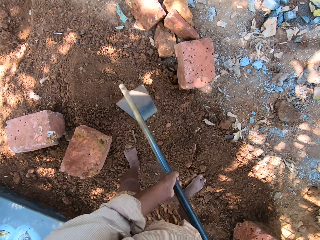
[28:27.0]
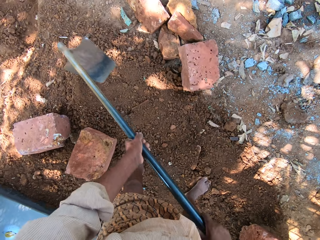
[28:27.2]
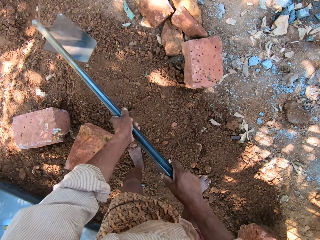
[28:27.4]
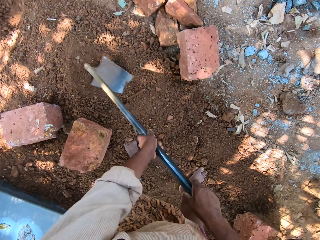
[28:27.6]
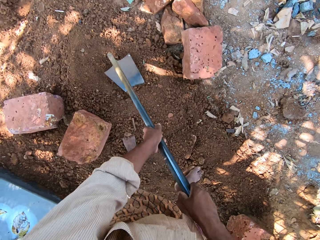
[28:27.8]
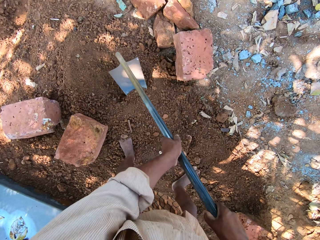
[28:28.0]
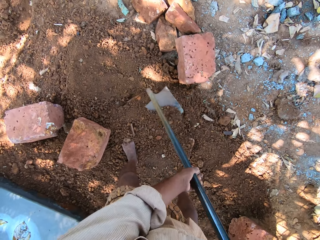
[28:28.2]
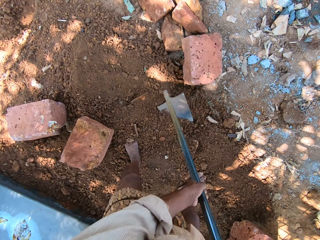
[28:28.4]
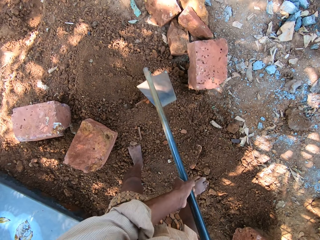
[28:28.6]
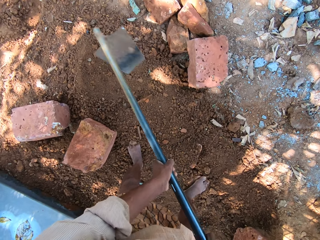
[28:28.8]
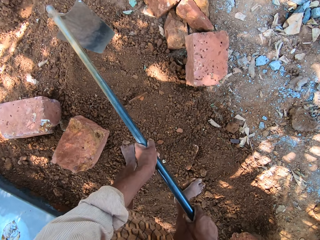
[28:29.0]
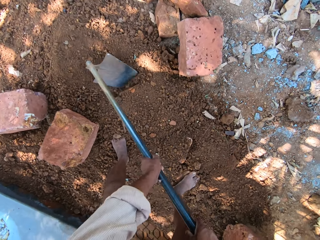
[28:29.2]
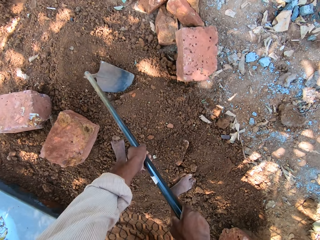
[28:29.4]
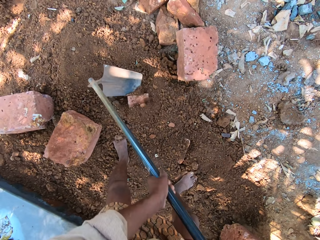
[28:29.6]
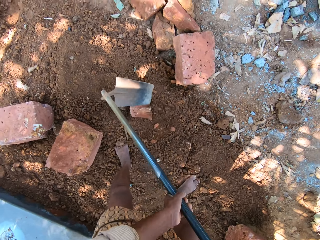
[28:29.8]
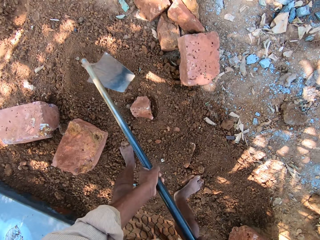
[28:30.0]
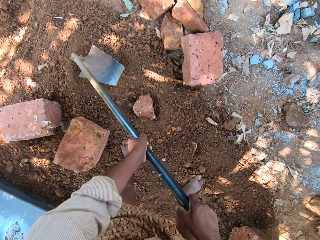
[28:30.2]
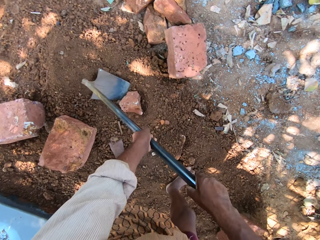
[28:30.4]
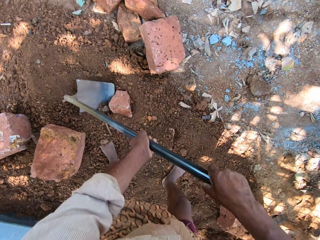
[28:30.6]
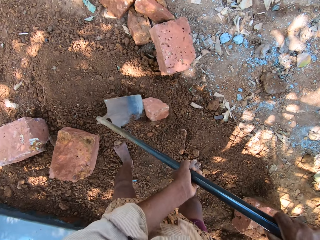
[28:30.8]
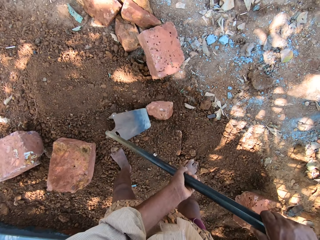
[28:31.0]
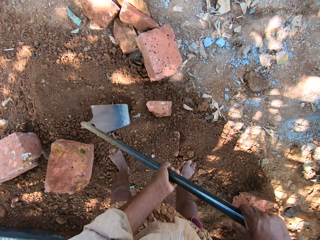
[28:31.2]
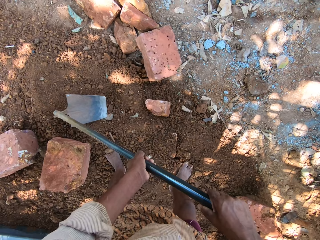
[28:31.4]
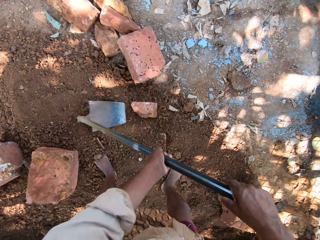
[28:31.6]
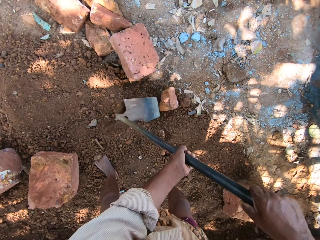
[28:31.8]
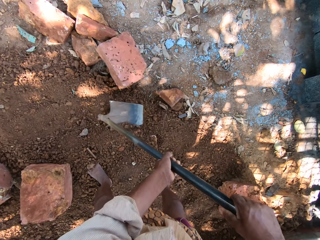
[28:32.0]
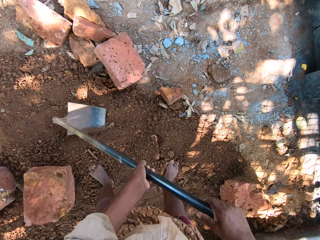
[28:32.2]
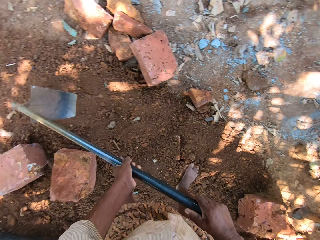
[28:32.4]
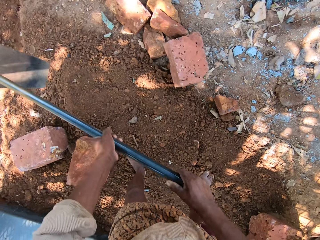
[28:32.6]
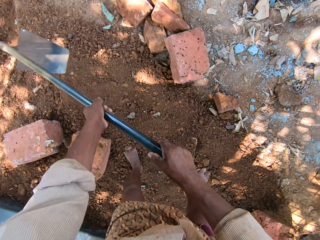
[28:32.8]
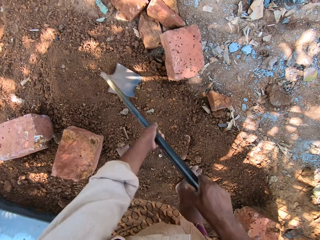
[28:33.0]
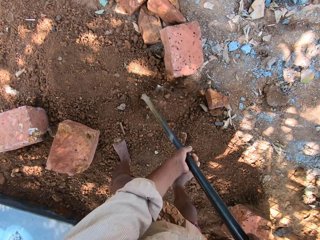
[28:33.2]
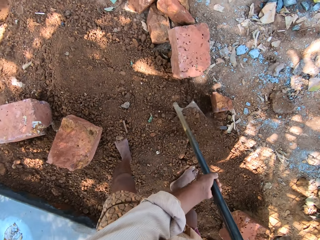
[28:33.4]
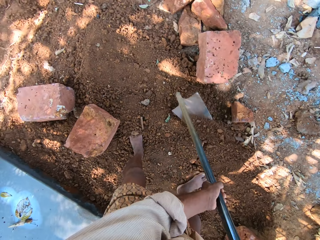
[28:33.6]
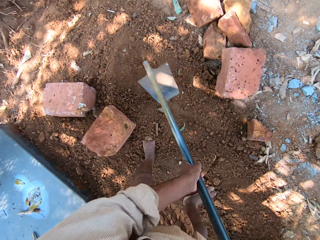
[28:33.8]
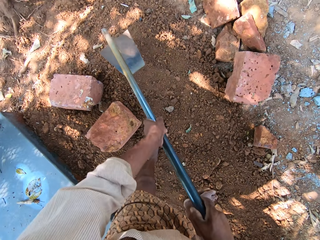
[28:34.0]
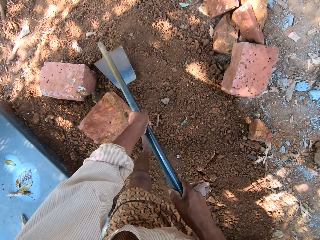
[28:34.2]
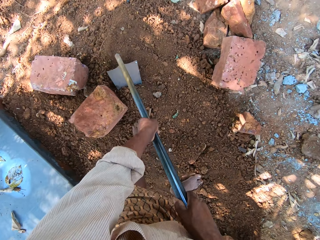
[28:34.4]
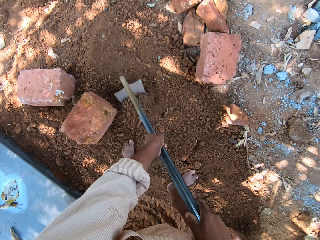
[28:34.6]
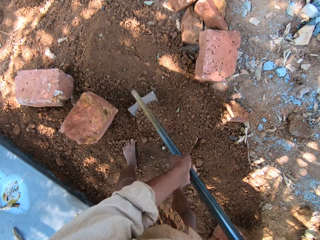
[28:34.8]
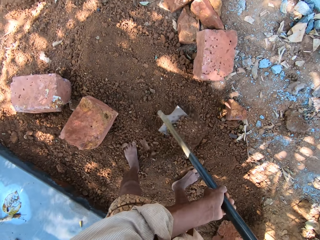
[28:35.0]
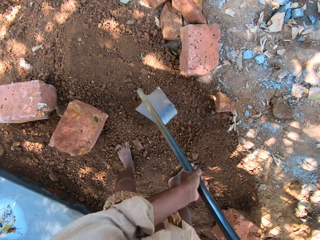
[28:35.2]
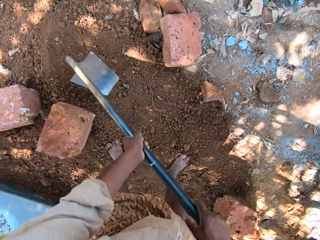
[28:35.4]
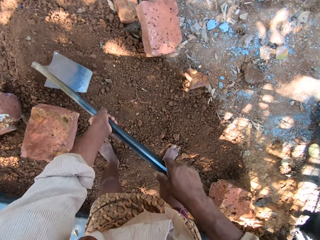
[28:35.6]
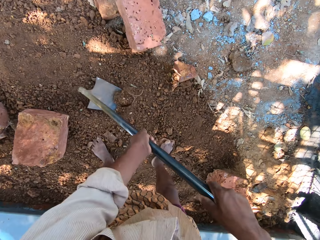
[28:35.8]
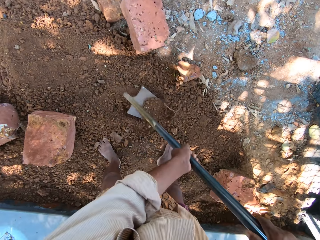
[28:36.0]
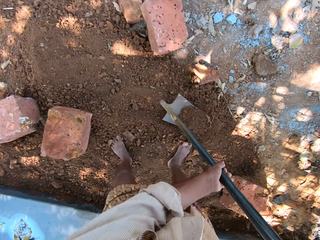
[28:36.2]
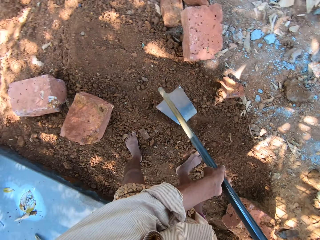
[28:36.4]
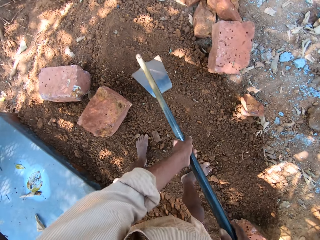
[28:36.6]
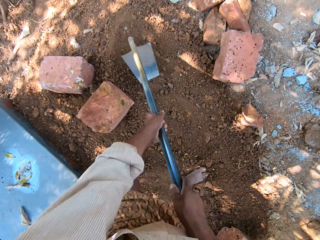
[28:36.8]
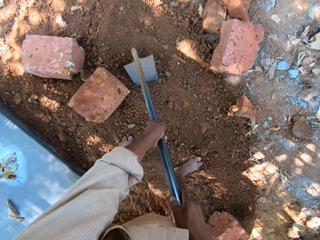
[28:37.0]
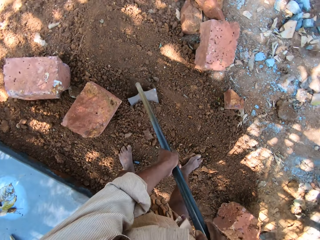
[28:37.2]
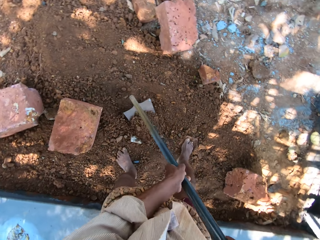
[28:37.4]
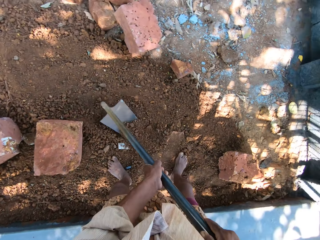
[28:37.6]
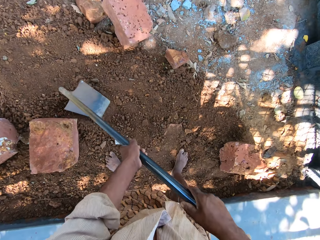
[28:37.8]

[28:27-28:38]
The camera wearer rolls a stone on the ground with the digging hoe in his hands. He spreads some sand on the ground with the digging hoe in his hands.

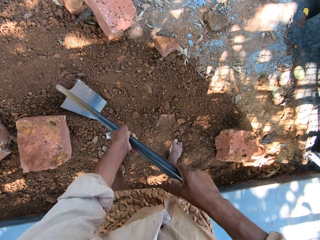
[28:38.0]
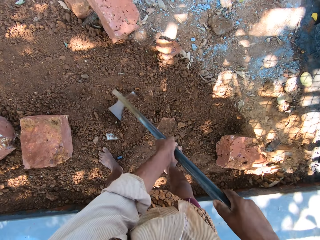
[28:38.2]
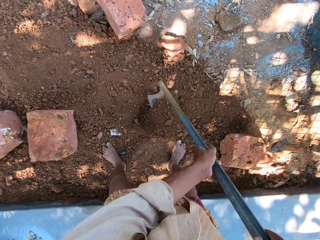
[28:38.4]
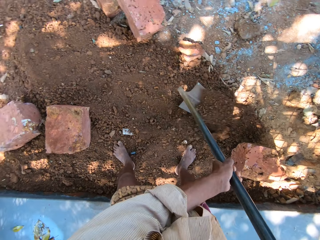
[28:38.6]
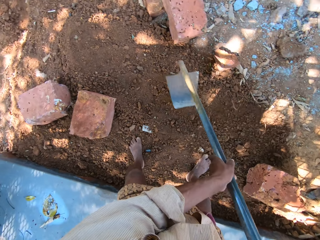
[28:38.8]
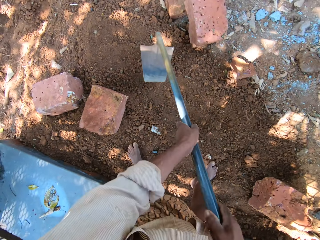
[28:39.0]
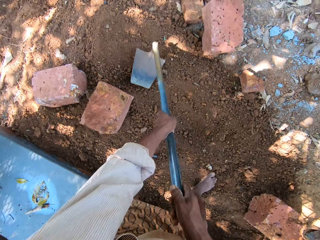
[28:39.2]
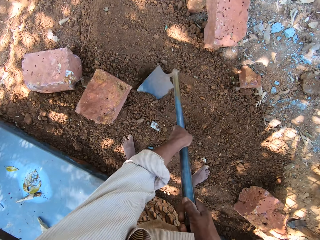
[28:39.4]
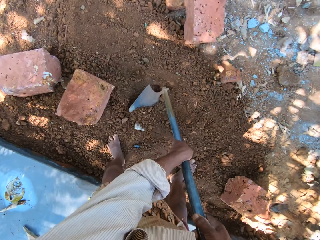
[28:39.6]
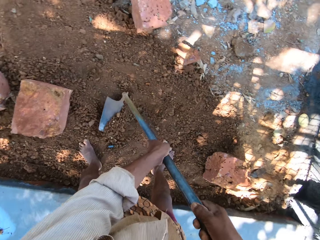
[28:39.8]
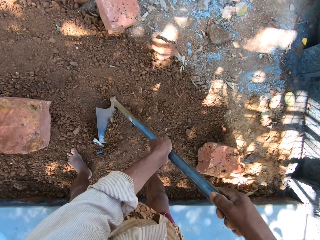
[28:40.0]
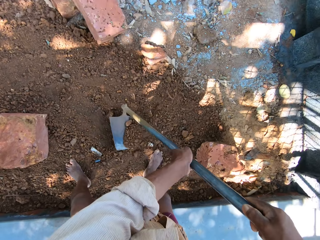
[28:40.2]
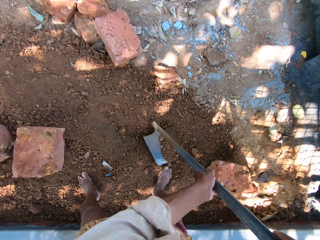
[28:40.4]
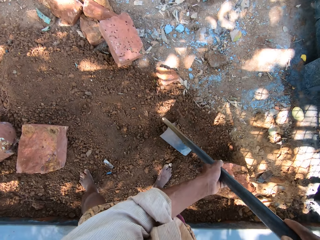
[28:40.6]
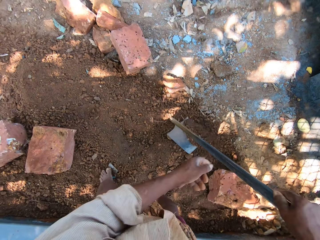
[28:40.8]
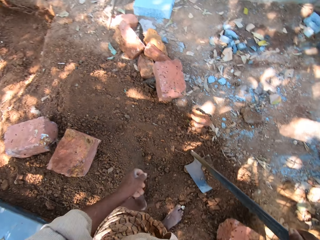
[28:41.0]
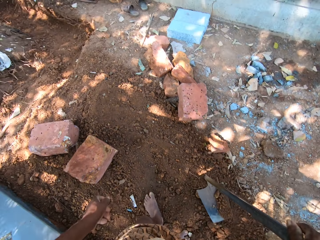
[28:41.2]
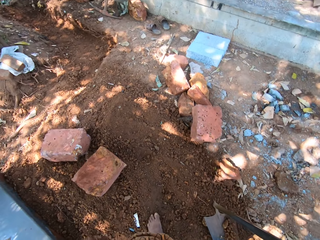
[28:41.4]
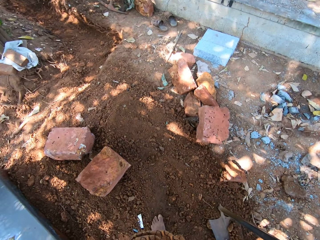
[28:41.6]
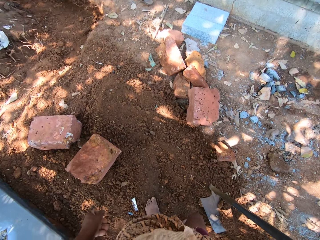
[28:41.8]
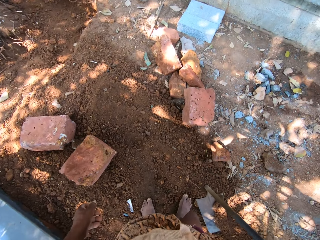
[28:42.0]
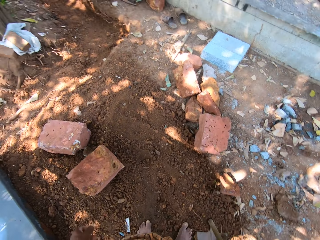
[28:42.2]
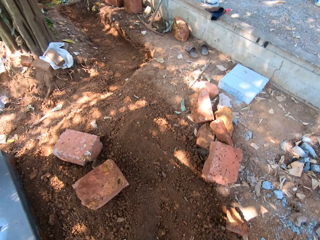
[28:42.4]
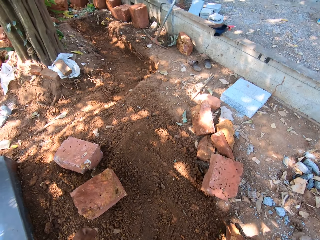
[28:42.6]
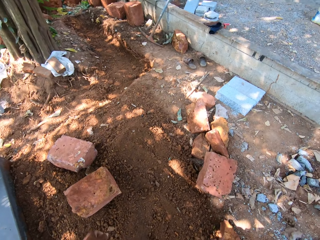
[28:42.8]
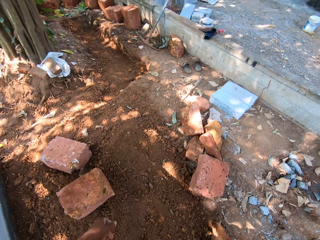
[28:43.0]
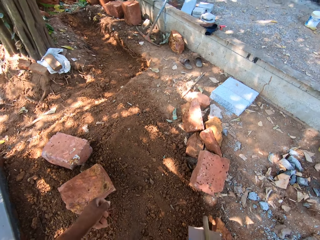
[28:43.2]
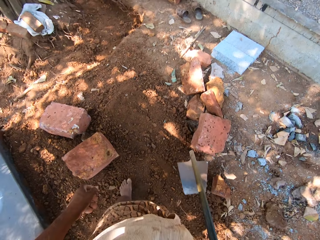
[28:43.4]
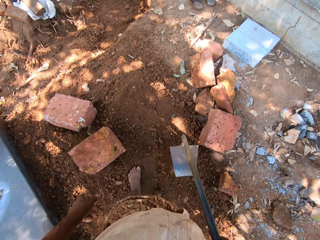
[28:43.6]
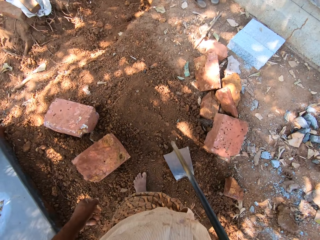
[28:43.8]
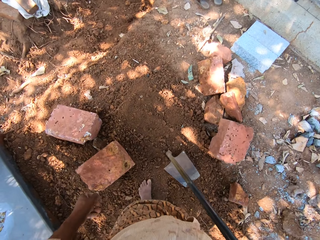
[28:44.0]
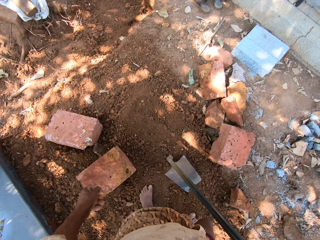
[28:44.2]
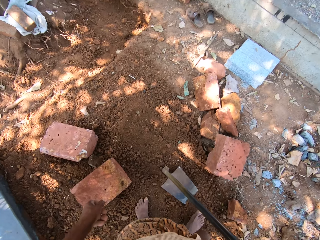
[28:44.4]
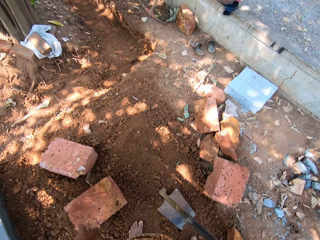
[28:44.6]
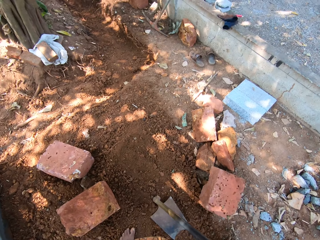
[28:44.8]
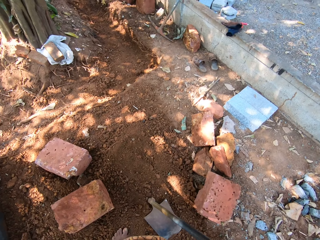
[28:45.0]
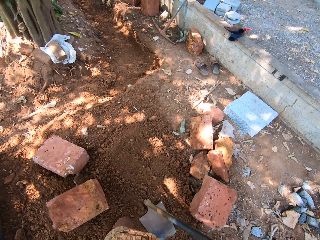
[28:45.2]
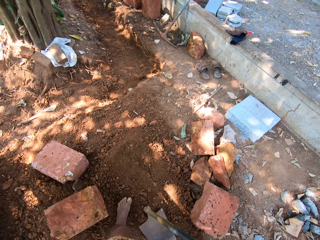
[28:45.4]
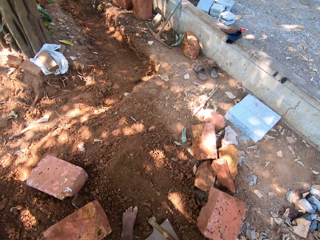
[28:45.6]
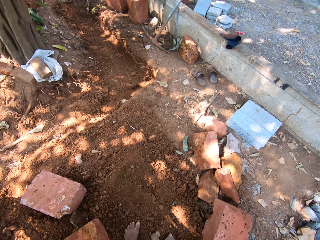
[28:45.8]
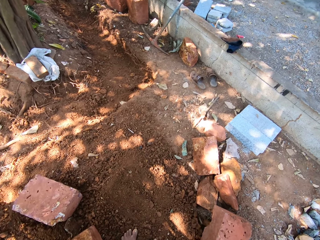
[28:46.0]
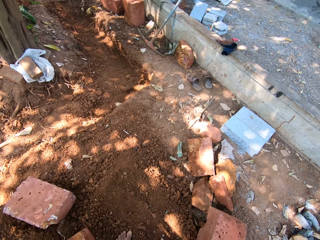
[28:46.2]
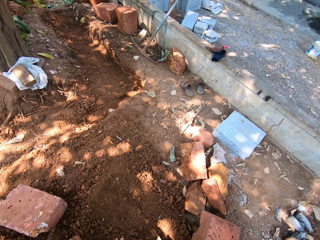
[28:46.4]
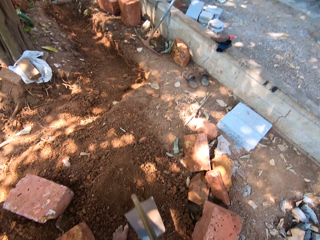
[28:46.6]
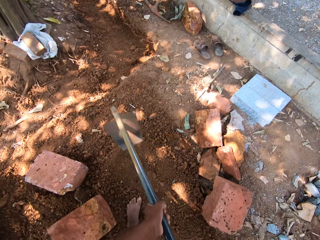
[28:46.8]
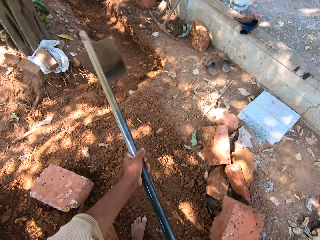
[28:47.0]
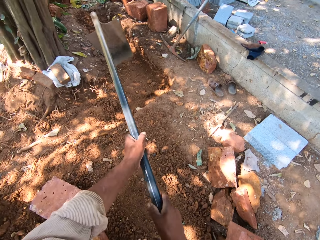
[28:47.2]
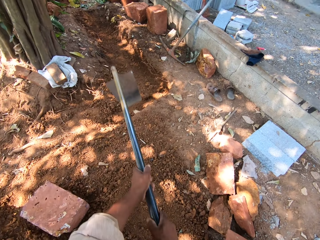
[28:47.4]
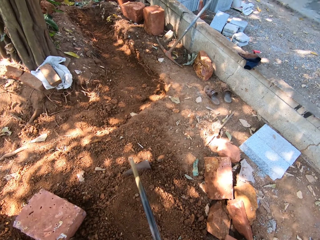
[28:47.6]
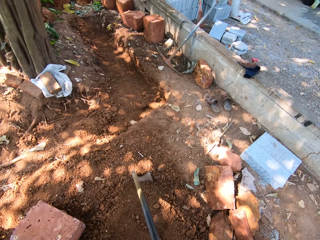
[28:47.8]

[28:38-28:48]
The camera wearer holds the digging hoe to the ground with his right hand. He walks on the sand. He holds the digging hoe with both hands.
